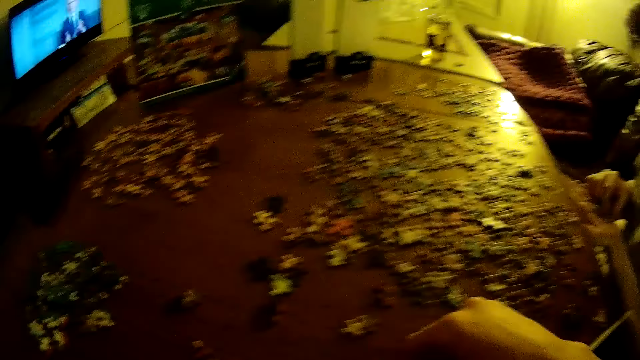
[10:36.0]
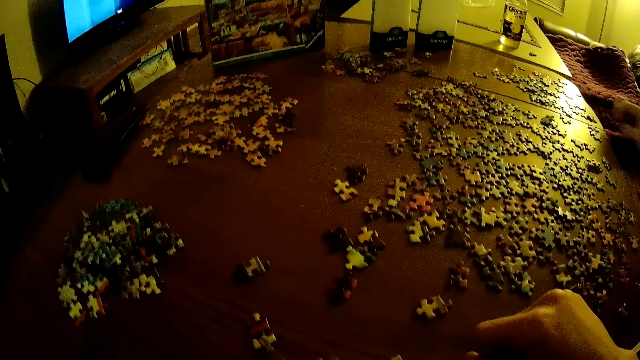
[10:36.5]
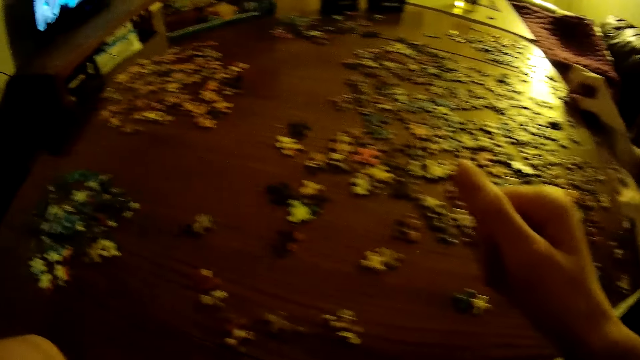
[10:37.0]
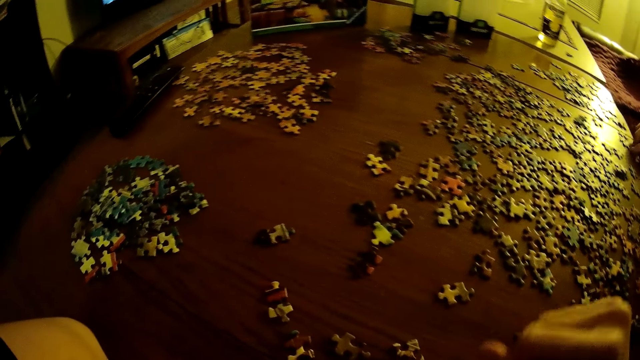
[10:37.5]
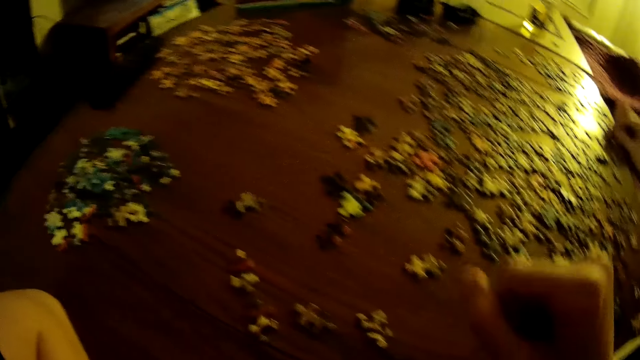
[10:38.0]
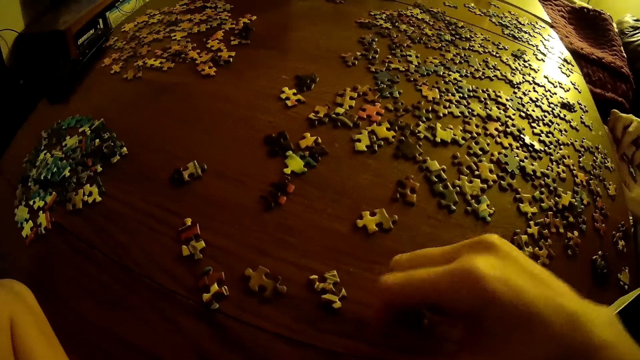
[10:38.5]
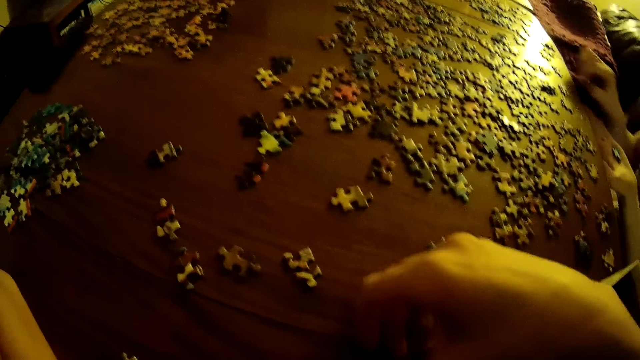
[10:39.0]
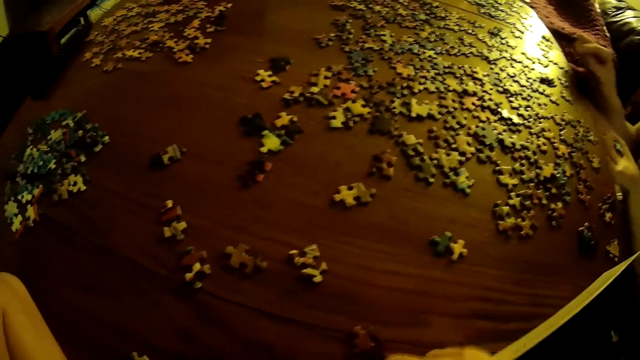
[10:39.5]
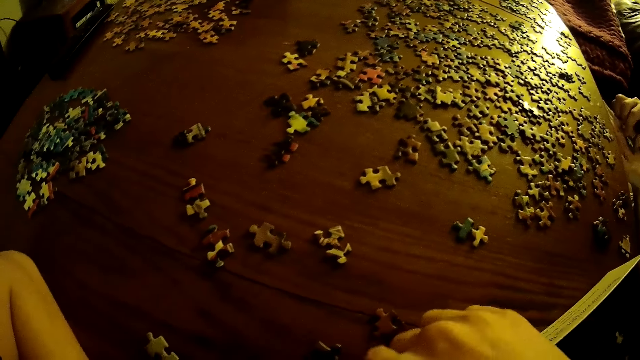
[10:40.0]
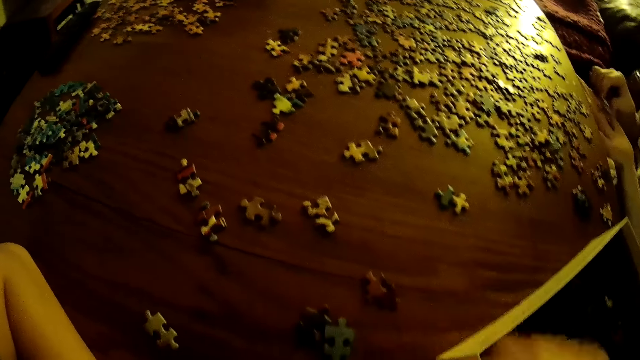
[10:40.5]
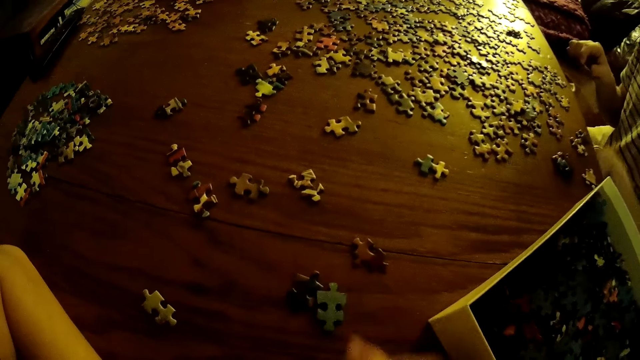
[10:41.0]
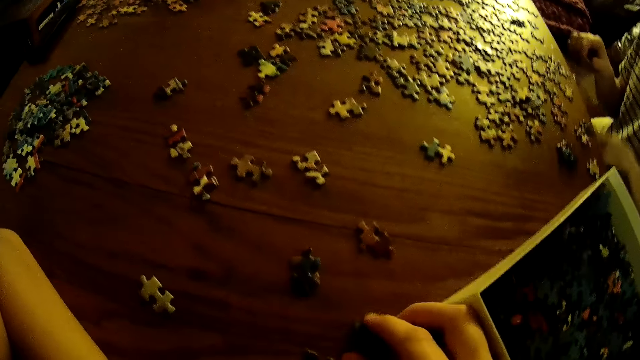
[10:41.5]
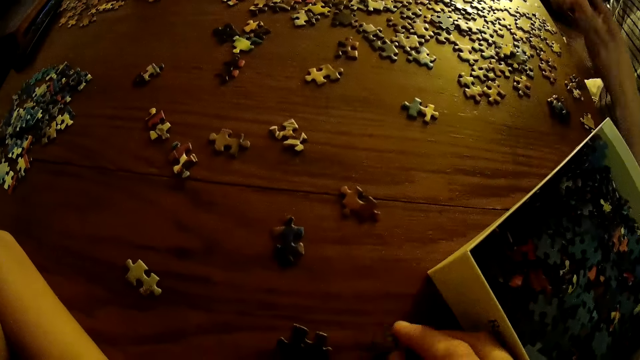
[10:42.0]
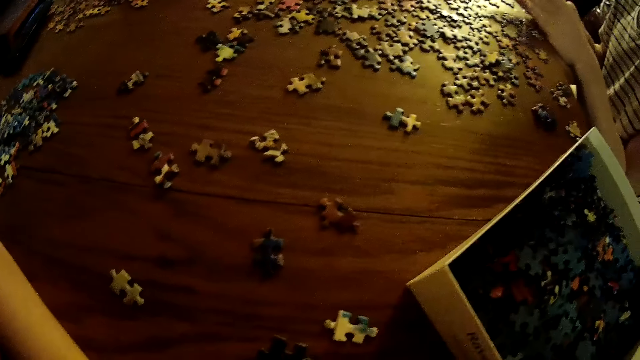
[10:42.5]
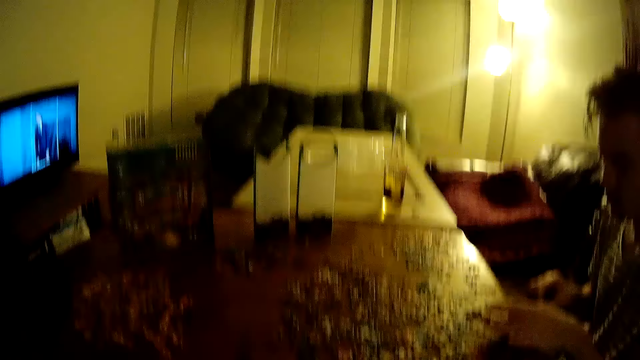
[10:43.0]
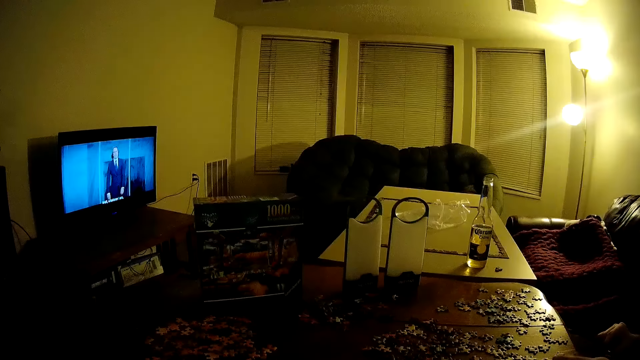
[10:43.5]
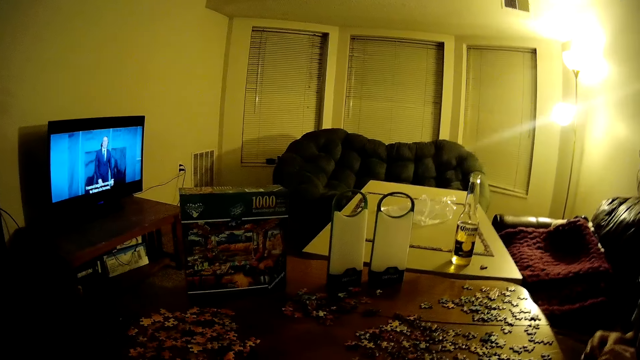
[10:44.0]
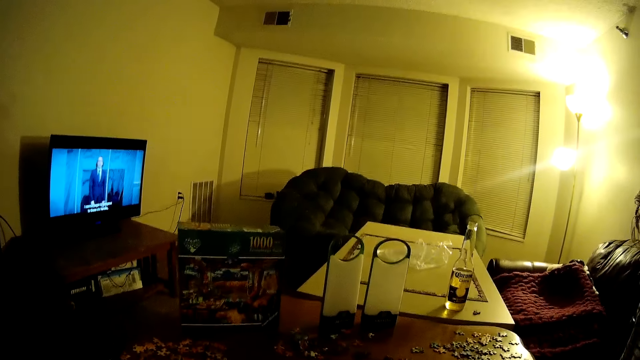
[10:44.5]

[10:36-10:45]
The camera wearer moves puzzles on the table.

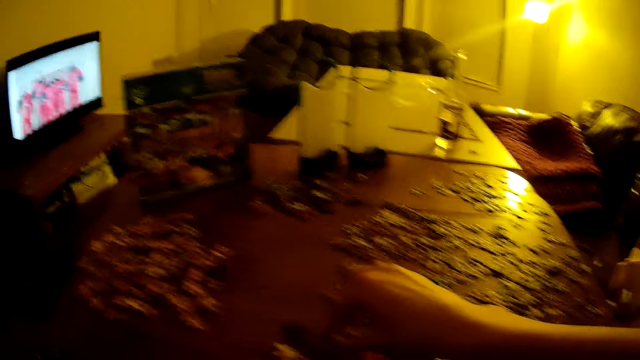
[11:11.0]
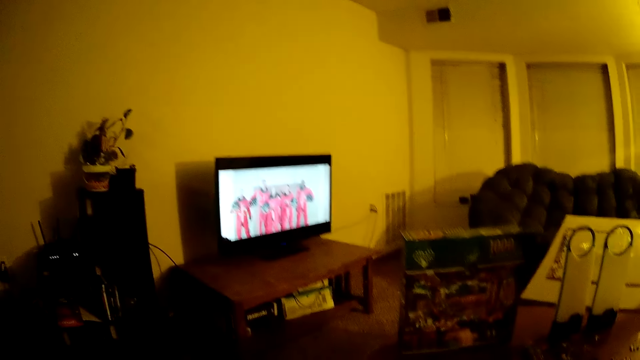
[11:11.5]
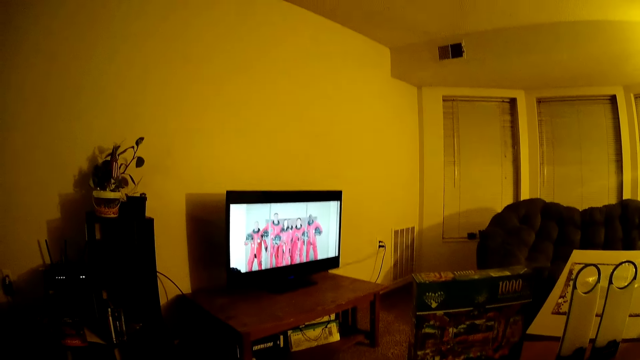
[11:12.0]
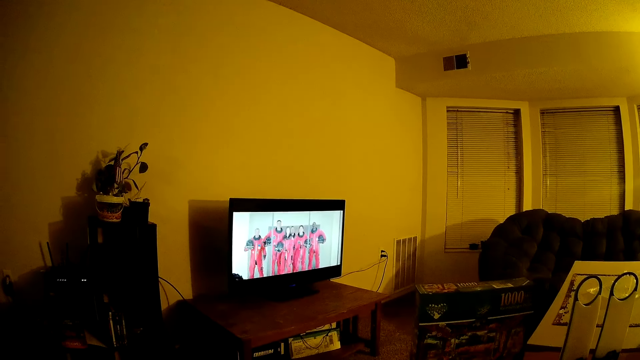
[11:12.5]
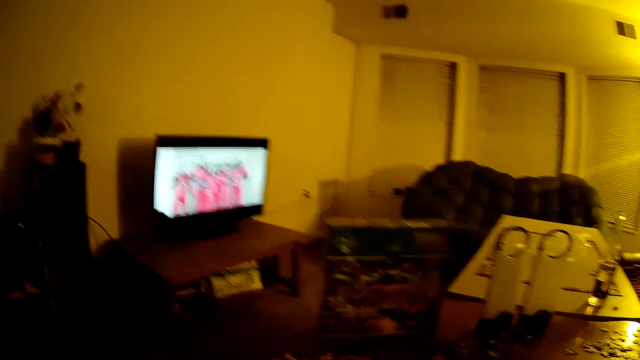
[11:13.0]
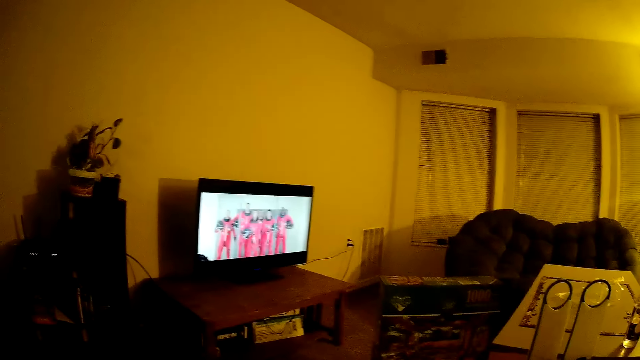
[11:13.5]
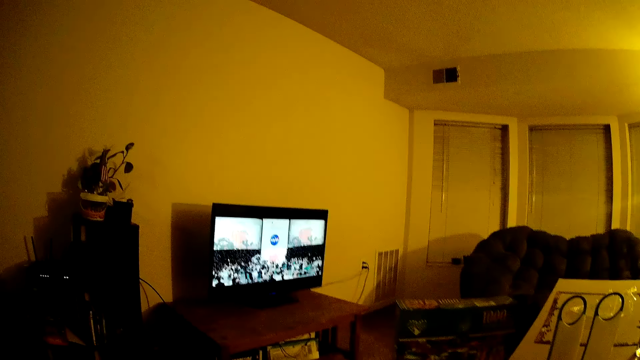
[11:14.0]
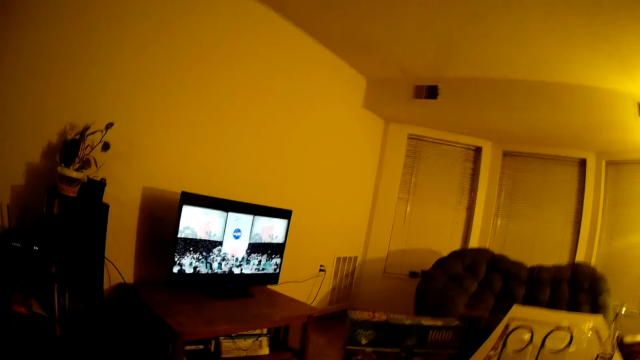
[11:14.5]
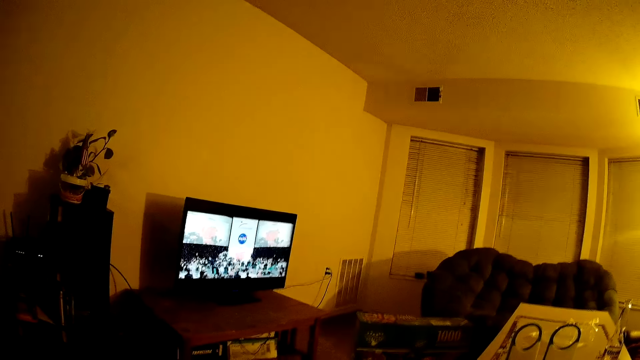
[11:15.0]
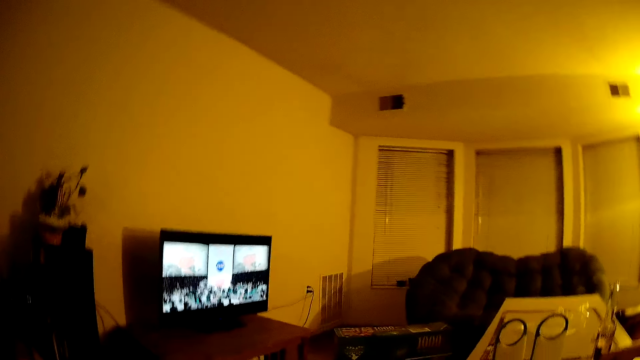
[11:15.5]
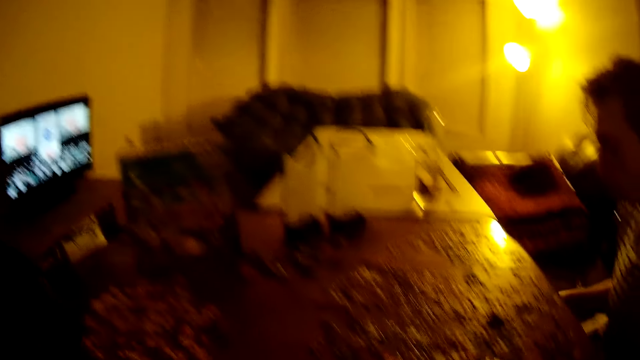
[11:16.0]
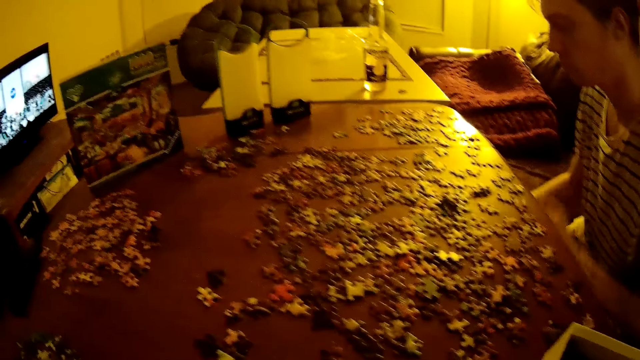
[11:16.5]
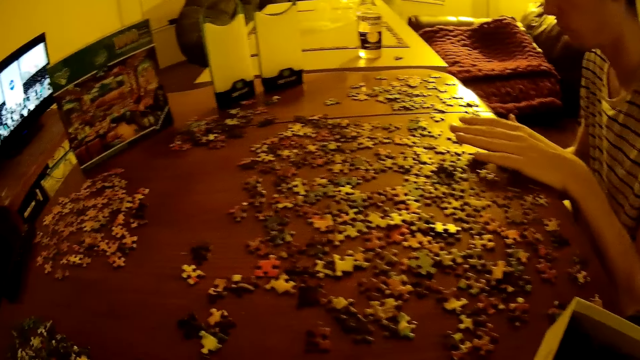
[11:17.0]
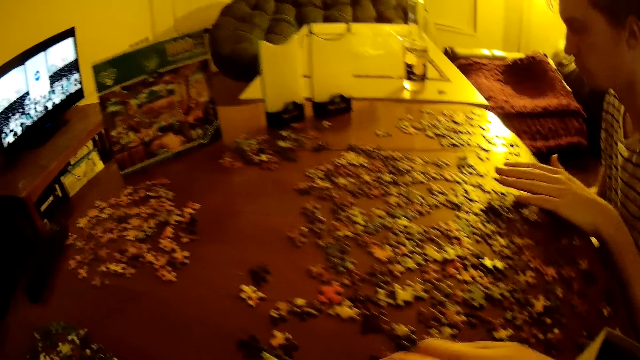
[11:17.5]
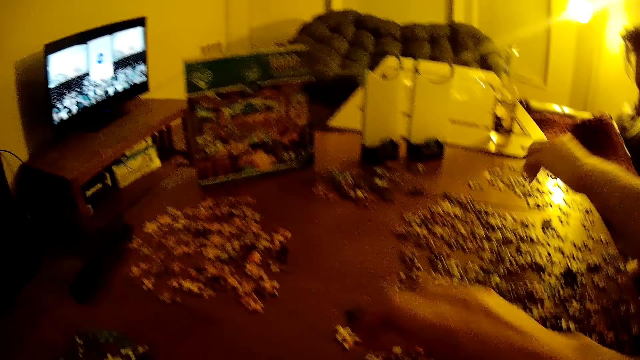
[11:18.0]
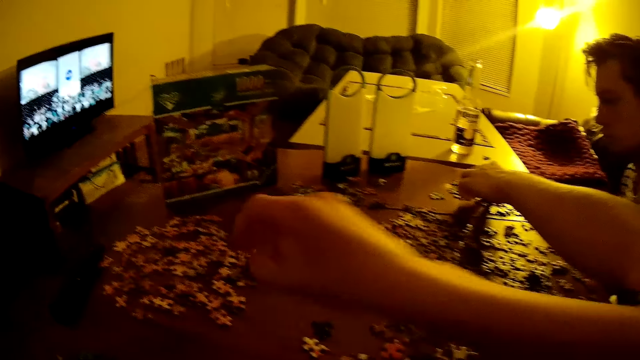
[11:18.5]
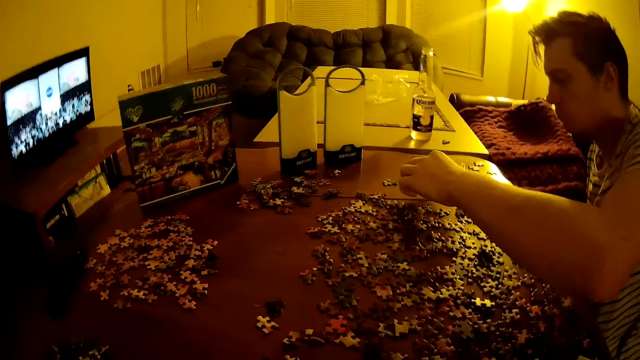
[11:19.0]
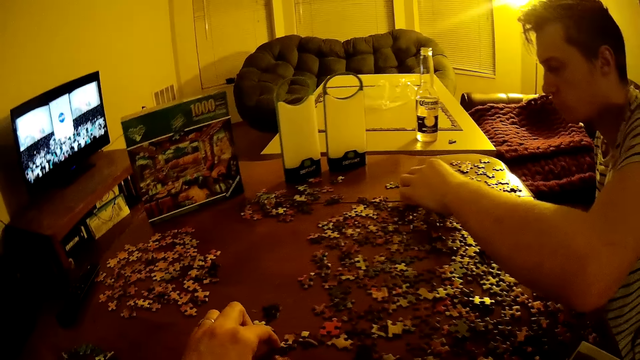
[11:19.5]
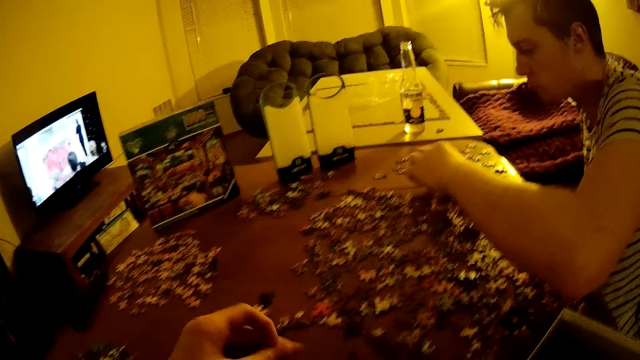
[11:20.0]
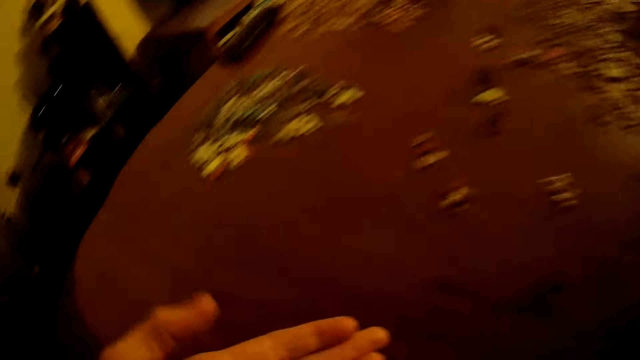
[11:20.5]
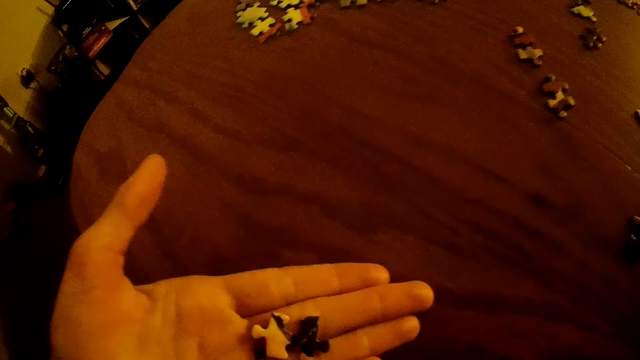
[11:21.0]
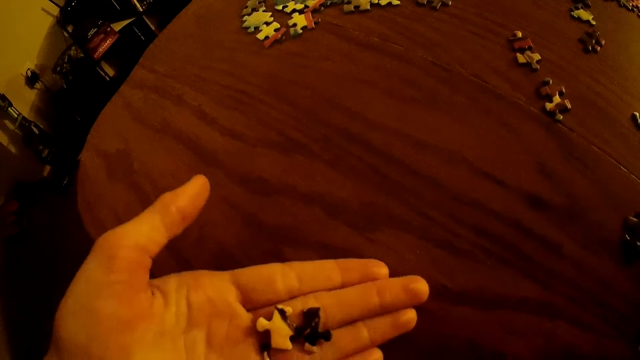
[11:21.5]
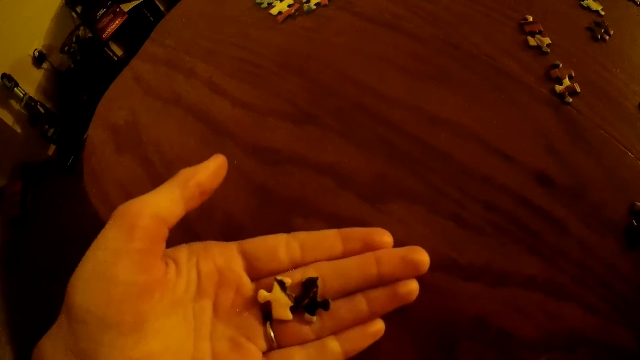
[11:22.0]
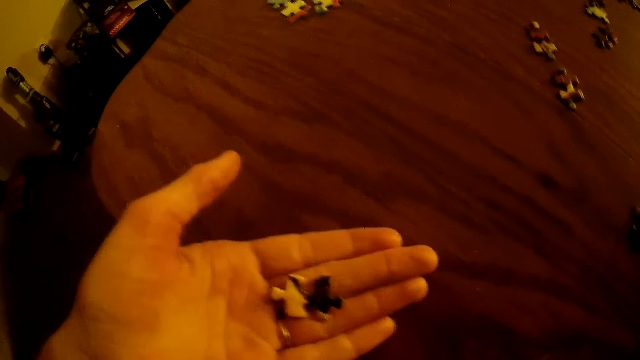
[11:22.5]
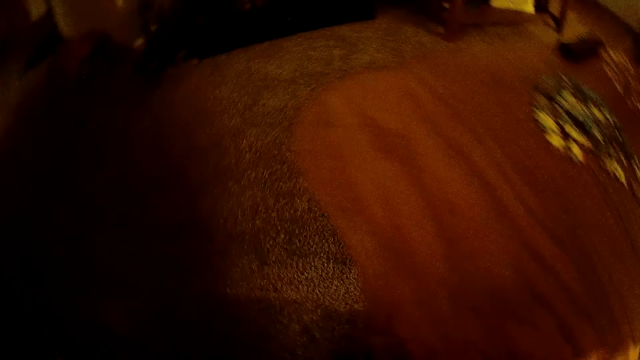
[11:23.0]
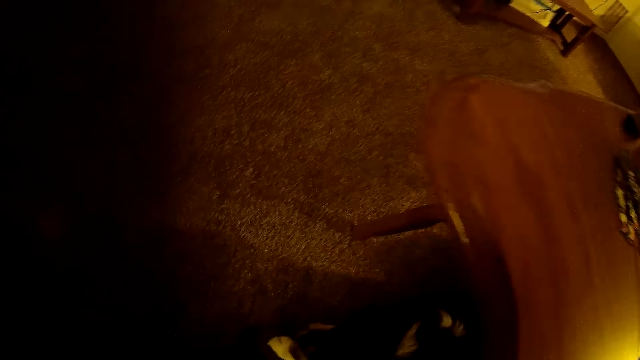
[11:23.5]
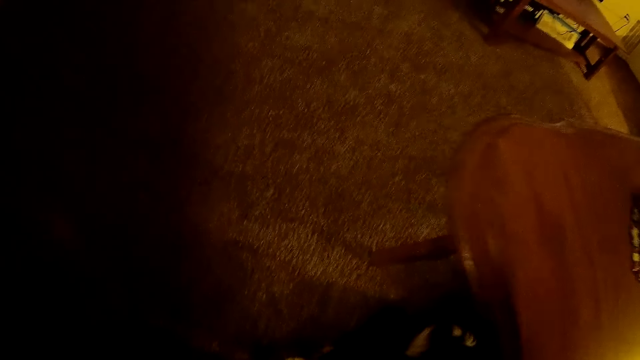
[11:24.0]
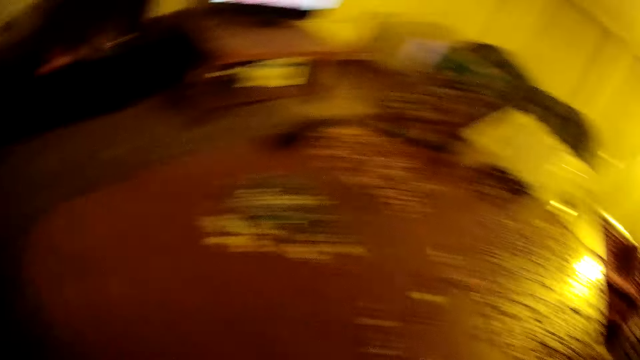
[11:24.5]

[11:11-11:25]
The camera wearer watches the television. They assemble the jigsaw puzzle. A man assembles the jigsaw puzzle. The man moves puzzles on the table. The camera wearer holds puzzles on the hand.
